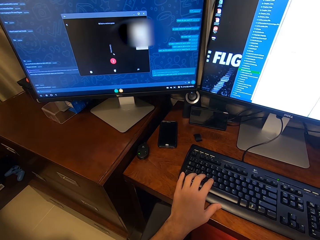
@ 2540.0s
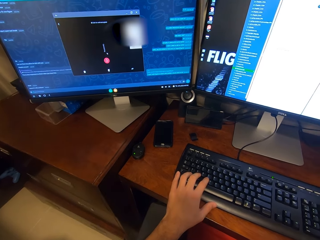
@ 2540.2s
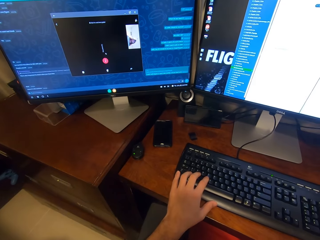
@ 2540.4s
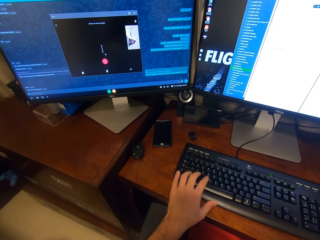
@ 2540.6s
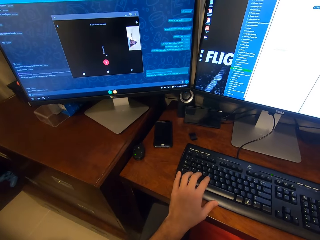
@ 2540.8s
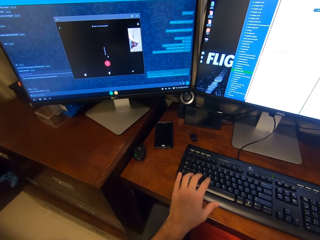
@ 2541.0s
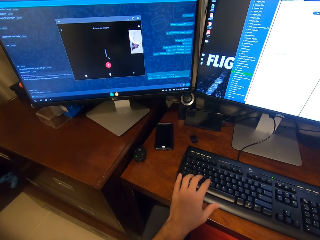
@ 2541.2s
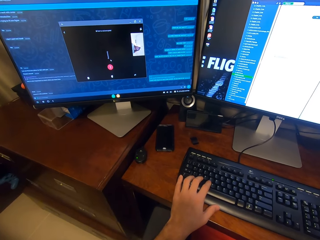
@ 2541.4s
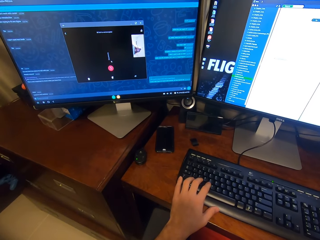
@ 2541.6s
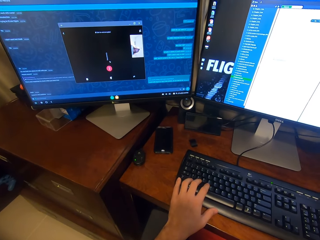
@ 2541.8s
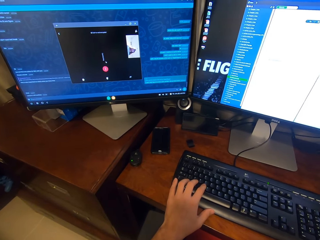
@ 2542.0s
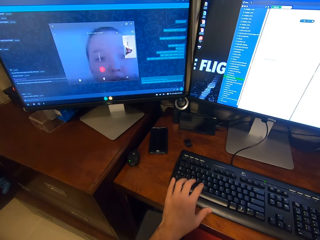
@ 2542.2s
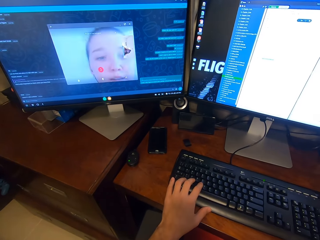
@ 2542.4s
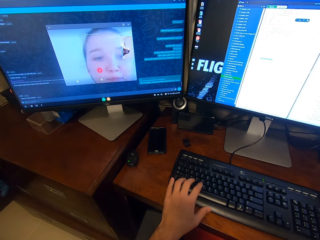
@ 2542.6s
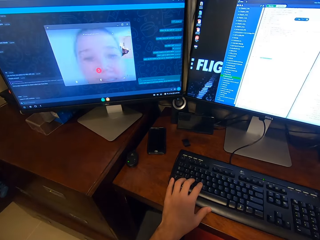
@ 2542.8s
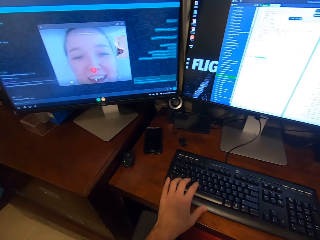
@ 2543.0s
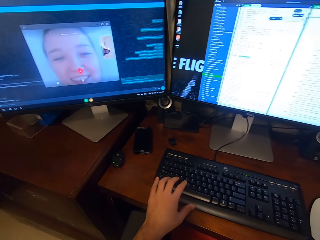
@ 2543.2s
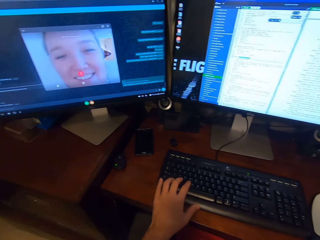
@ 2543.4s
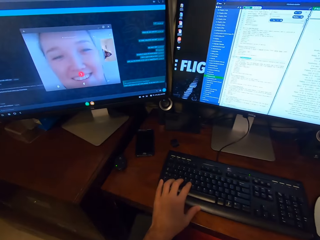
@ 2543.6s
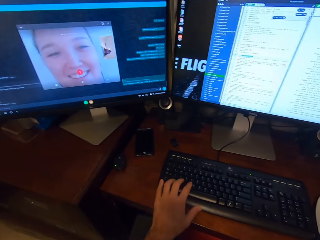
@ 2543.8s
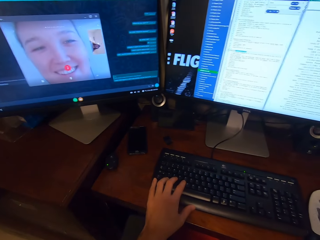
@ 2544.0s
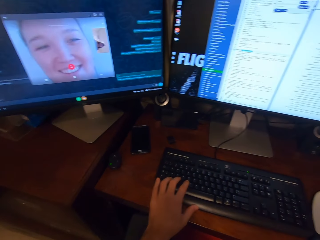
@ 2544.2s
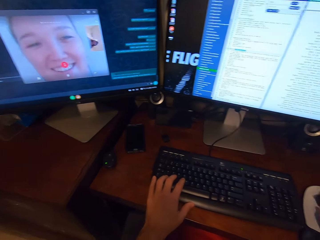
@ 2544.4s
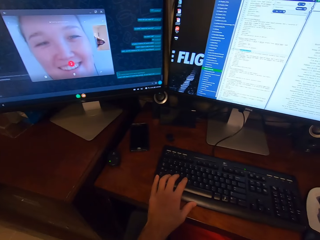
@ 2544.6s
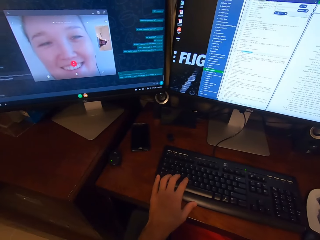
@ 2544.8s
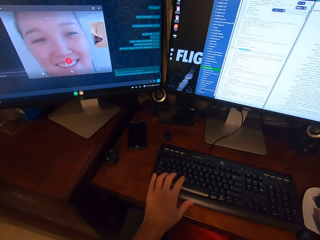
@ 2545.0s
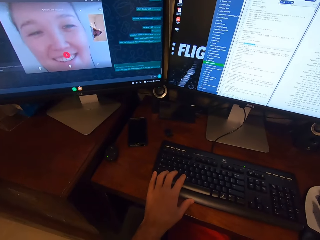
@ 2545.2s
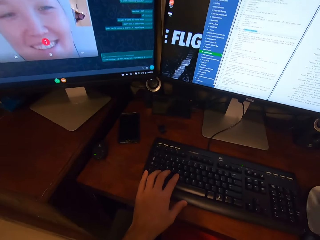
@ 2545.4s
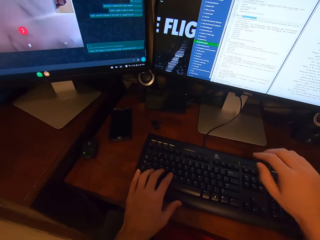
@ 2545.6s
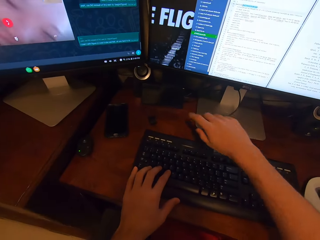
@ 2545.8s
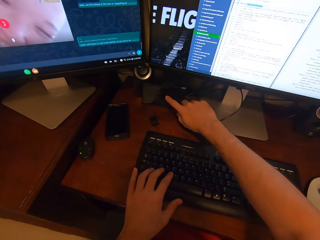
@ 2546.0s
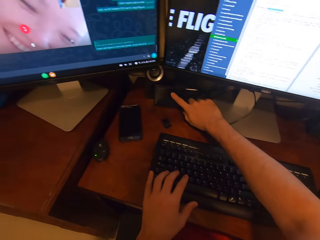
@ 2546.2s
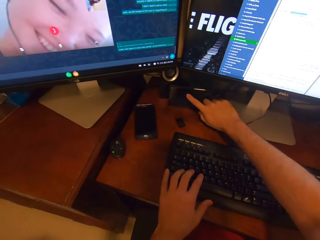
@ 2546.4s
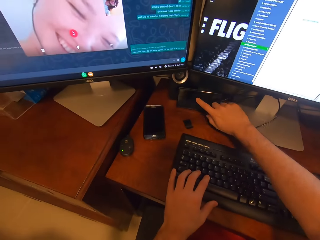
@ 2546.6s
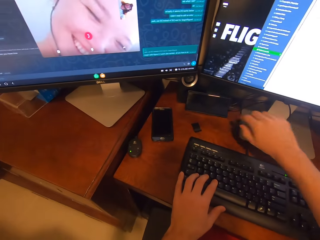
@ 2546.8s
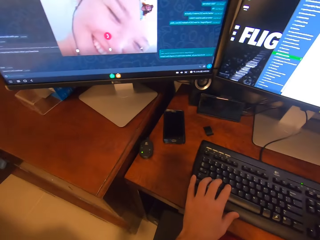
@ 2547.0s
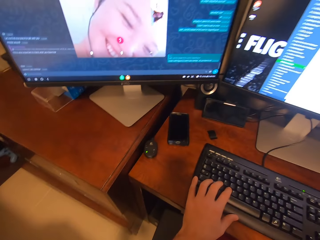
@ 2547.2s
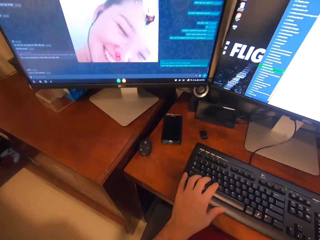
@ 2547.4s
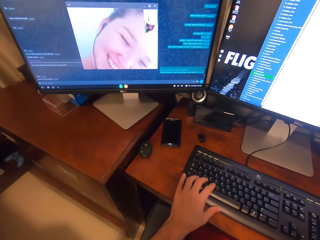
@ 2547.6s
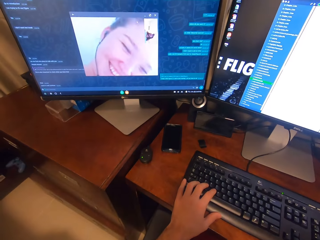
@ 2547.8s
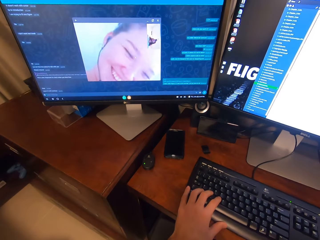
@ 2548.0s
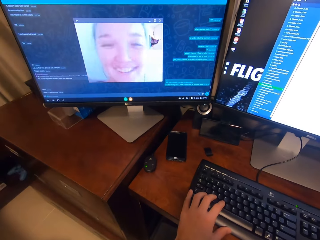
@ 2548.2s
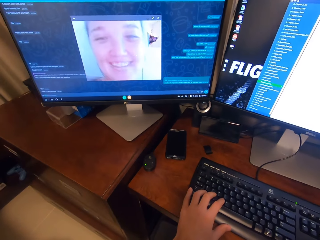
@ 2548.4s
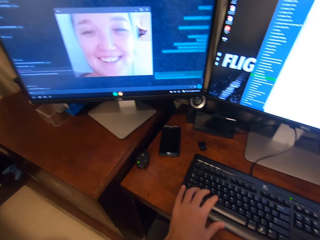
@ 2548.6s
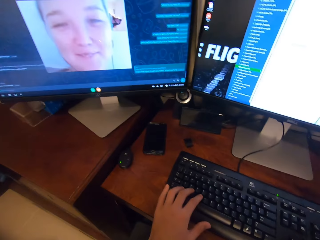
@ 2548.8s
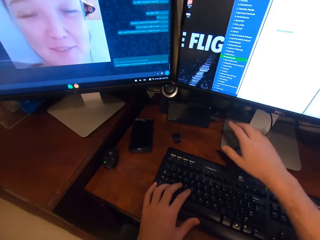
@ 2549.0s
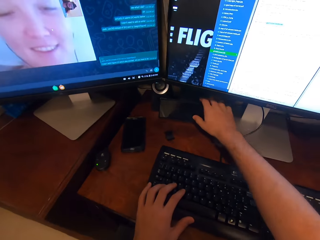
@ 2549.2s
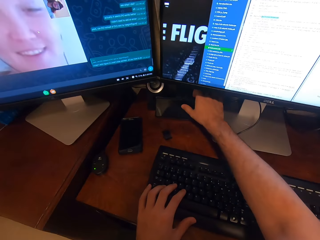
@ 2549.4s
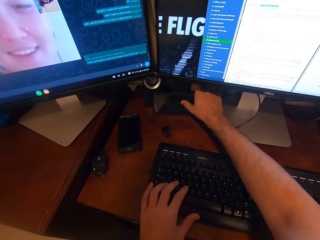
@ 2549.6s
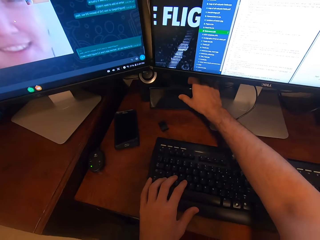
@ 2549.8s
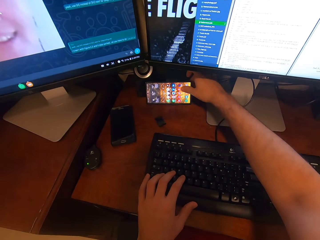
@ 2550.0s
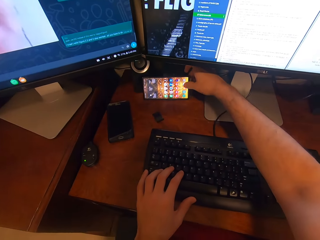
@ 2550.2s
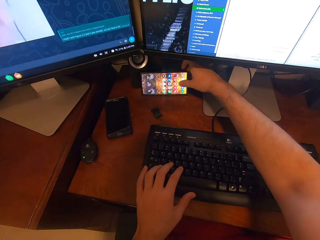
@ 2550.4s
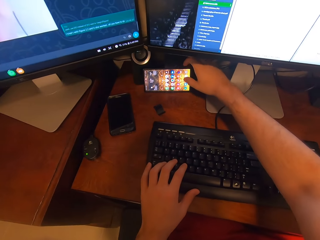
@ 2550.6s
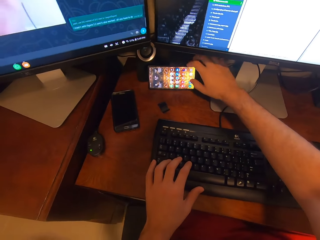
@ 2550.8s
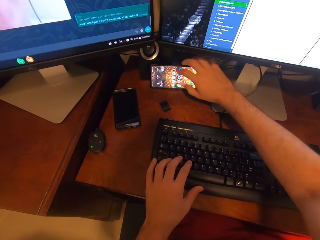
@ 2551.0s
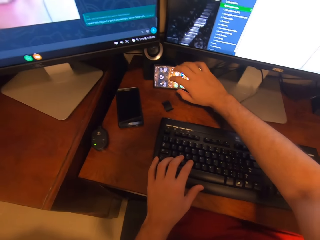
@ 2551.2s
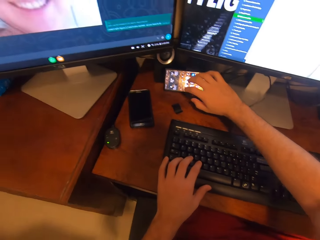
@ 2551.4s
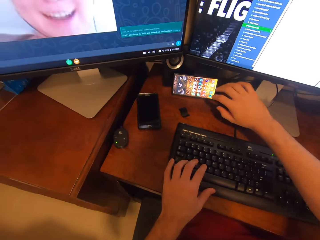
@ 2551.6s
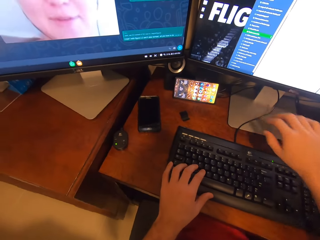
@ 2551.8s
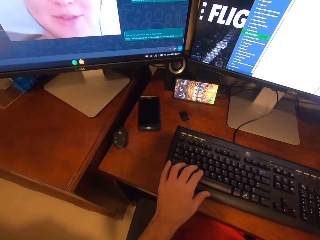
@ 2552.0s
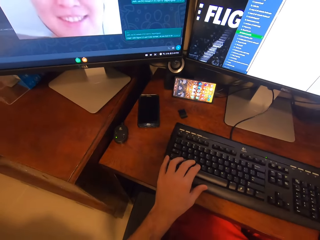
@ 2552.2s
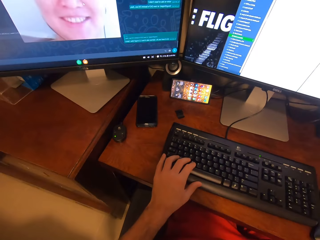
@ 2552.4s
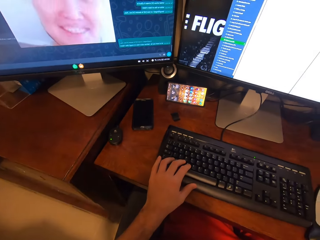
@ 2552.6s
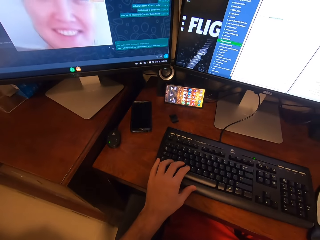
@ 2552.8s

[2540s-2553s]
The camera wearer video calls using the monitor on the left side. He taps the screen of a phone on the desk with his right hand index finger. He holds the USB mouse attached to the desktop computer with his right hand. He taps the screen of the phone on the desk with his right hand. He unlocks the phone using the right hand. He operates the phone using the right hand.

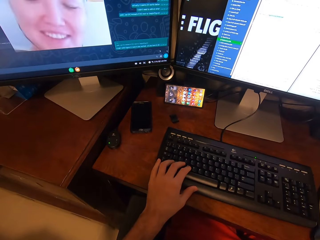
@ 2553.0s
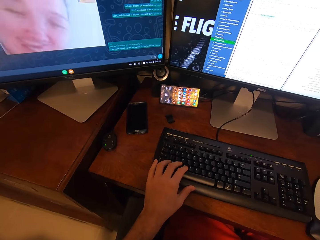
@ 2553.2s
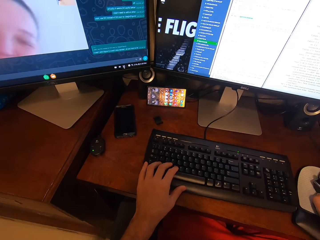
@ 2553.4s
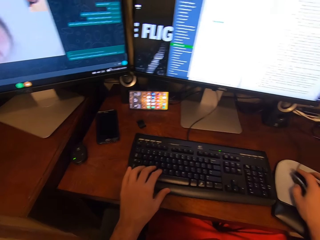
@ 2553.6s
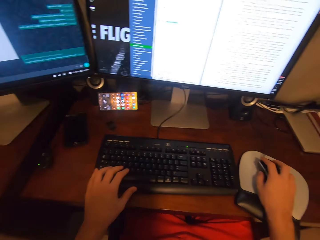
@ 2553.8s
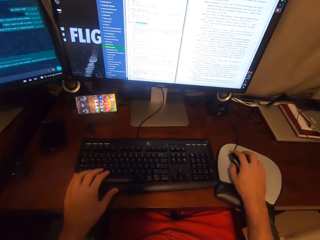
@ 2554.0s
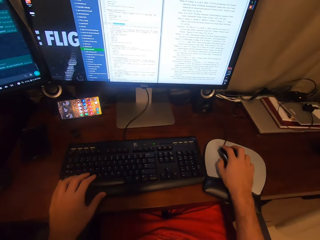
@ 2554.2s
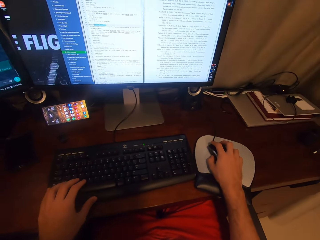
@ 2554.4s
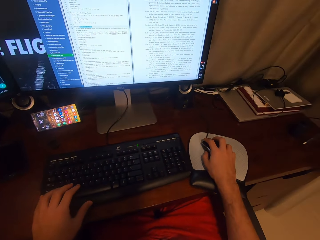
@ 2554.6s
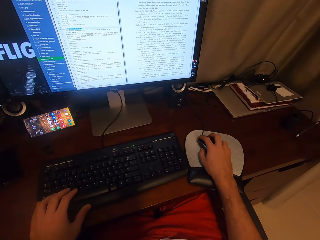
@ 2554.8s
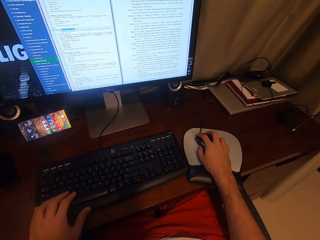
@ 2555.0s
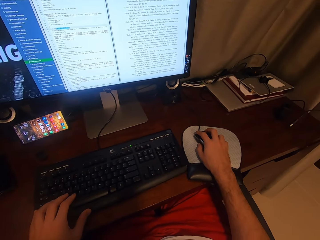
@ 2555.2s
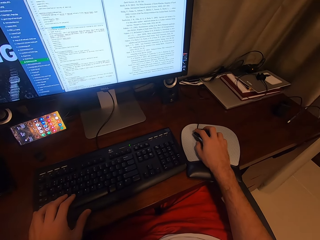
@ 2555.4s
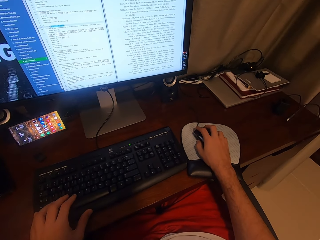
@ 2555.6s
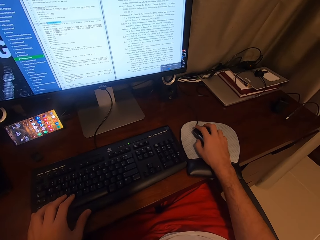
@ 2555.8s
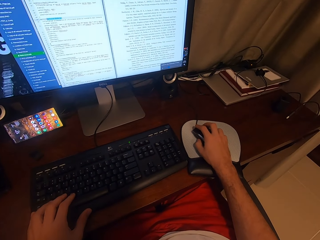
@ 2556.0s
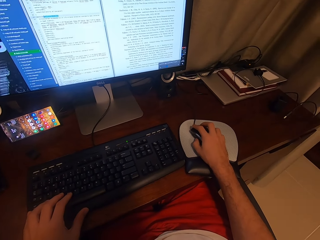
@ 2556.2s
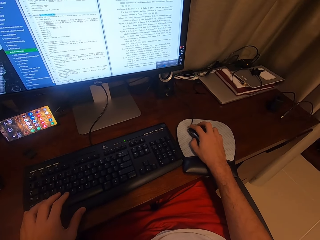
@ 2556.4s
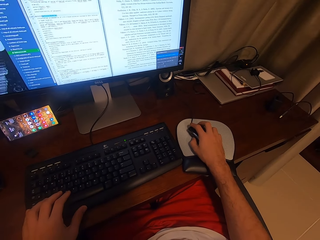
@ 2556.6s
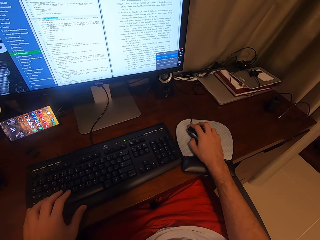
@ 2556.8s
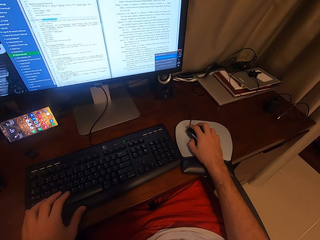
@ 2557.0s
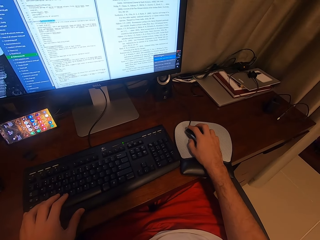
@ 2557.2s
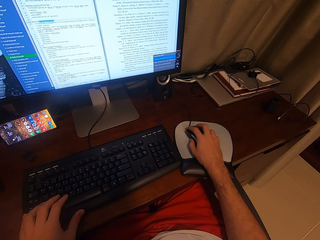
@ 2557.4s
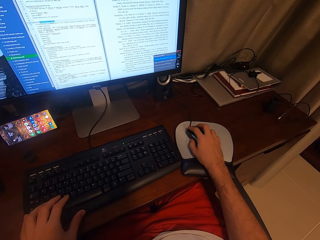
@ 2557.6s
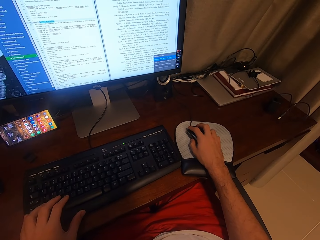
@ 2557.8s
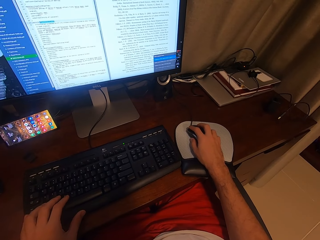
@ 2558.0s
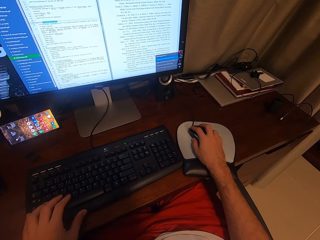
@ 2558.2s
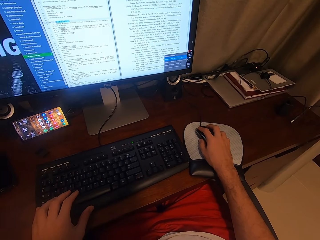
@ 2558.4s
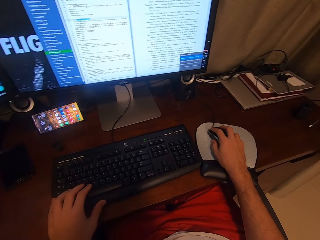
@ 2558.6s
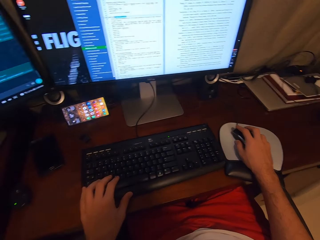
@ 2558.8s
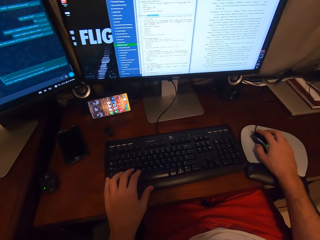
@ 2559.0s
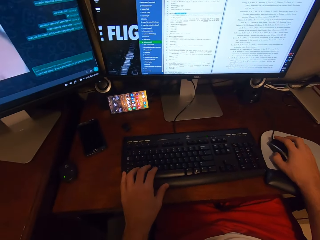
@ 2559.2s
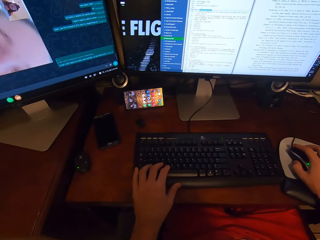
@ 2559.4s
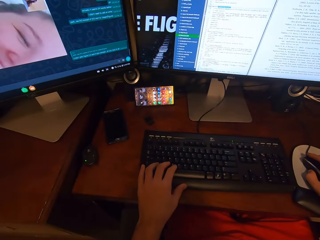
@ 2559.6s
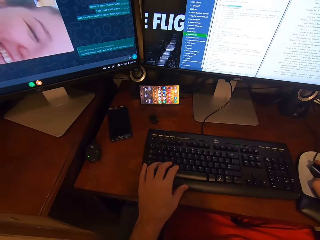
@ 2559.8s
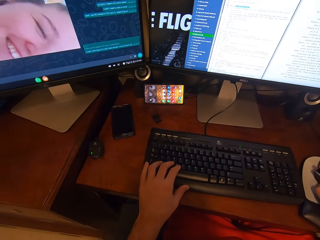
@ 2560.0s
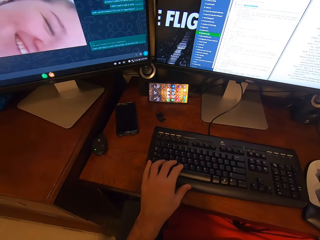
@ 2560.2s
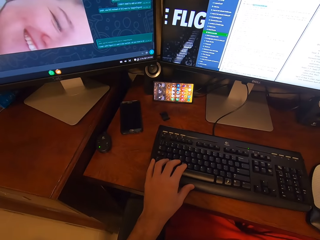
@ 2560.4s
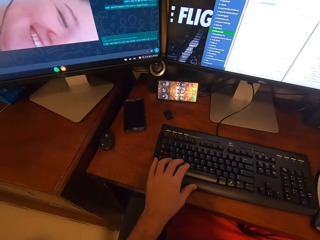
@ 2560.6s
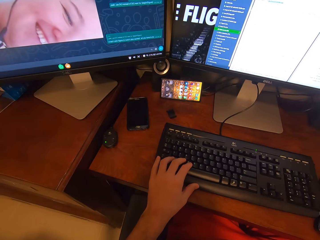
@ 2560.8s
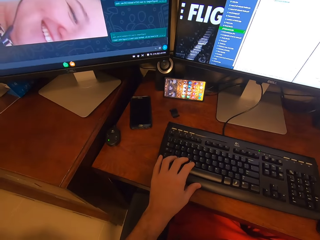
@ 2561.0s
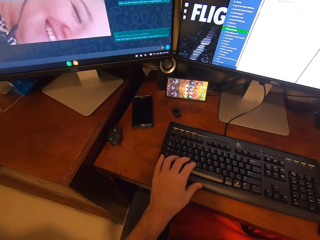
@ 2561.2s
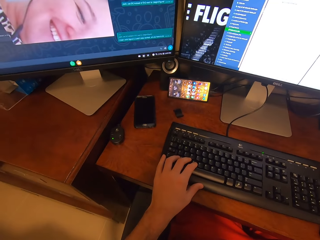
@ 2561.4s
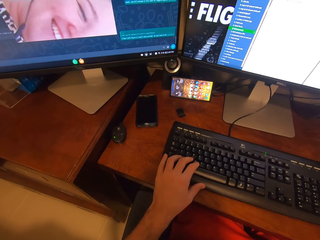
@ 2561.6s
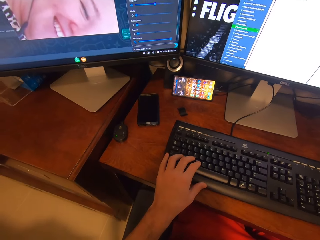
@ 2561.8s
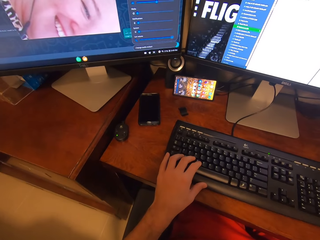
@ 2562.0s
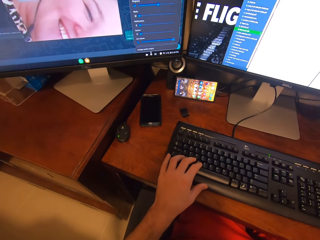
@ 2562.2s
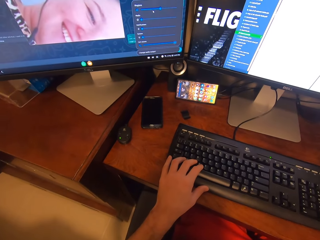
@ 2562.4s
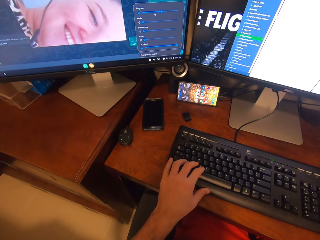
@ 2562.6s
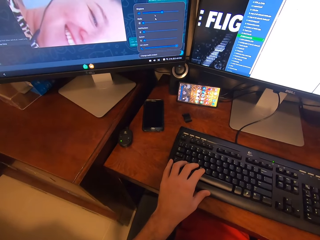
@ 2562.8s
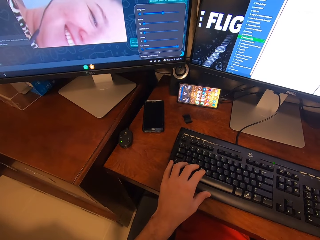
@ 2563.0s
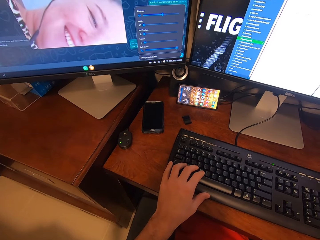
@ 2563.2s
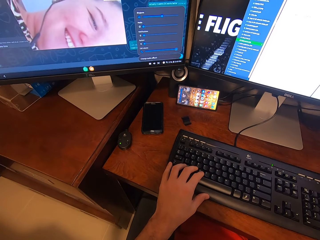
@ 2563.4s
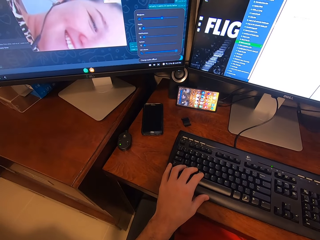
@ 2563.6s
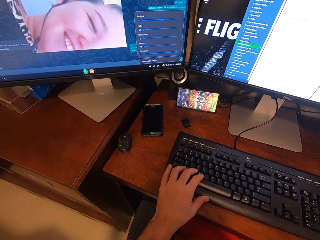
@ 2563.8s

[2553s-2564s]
The camera wearer holds the USB mouse attached to the desktop computer with his right hand. He clicks on the USB mouse attached to the desktop computer with his right hand. He looks towards a monitor on the front left side.
